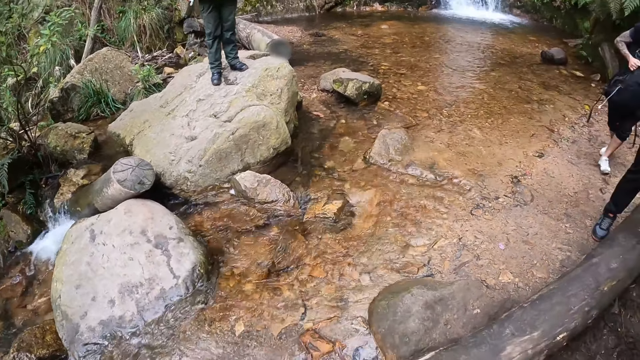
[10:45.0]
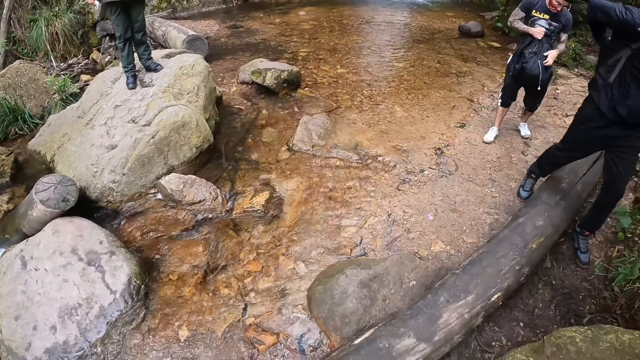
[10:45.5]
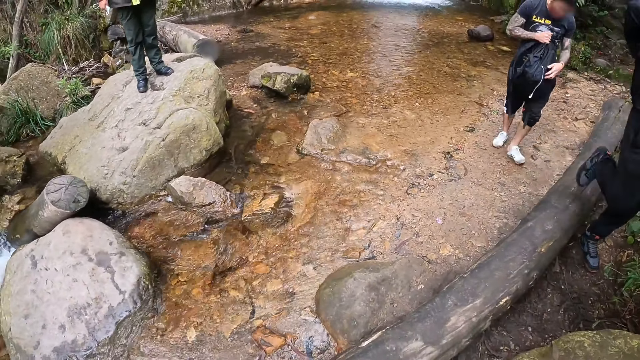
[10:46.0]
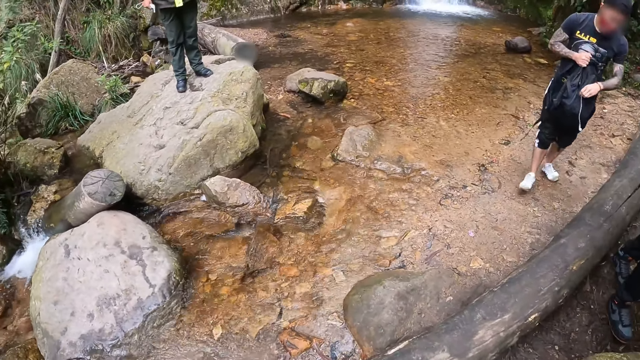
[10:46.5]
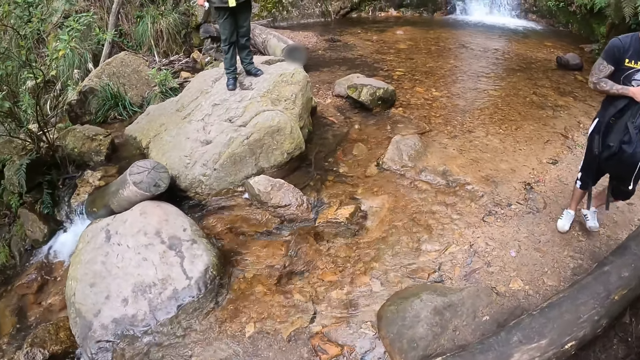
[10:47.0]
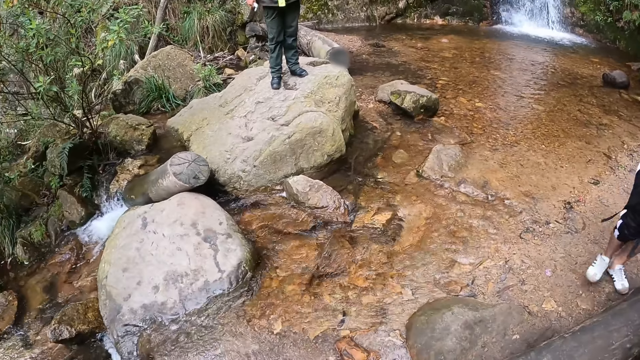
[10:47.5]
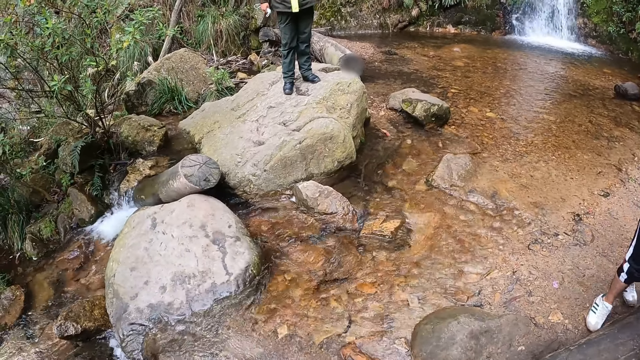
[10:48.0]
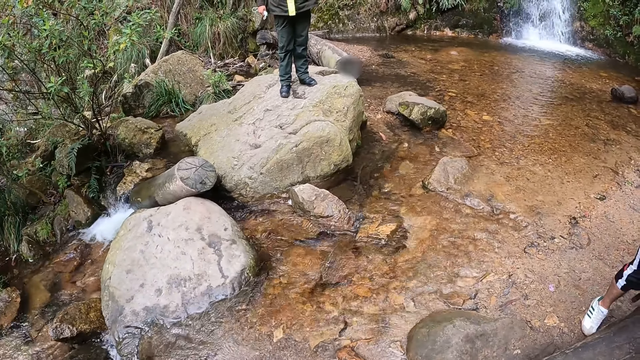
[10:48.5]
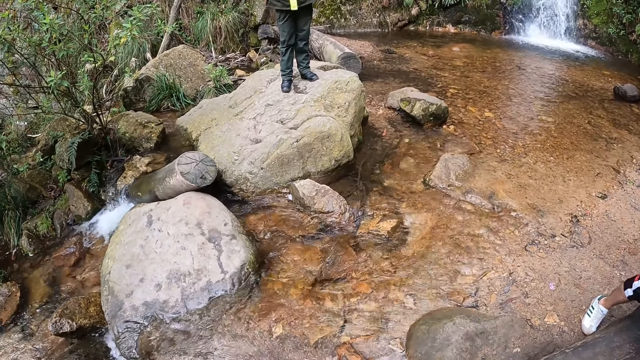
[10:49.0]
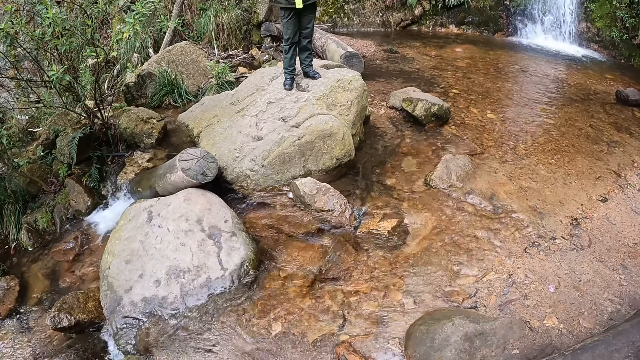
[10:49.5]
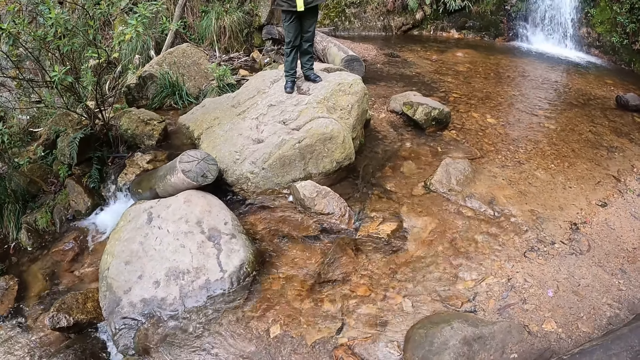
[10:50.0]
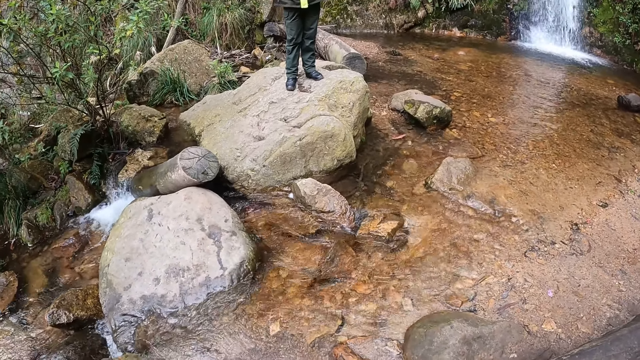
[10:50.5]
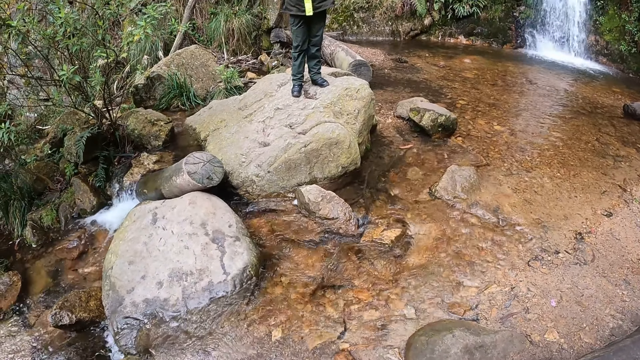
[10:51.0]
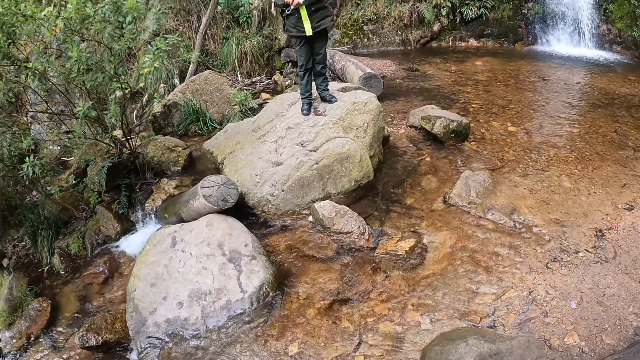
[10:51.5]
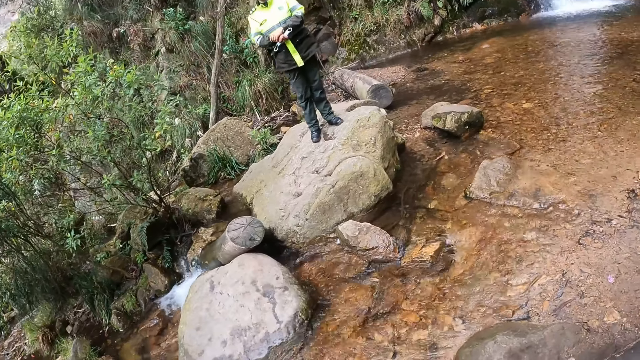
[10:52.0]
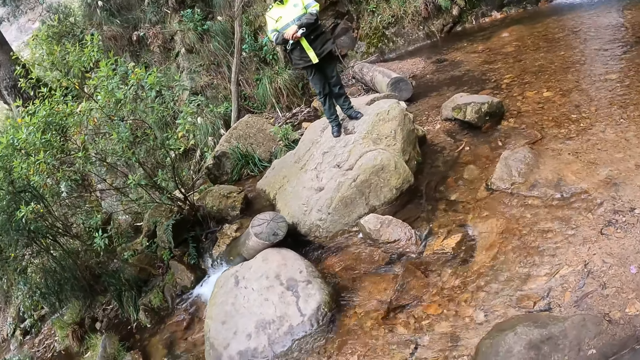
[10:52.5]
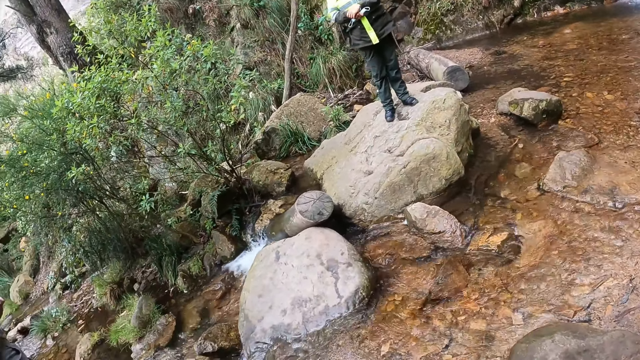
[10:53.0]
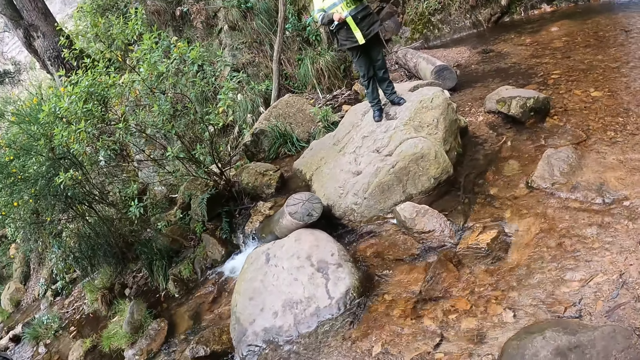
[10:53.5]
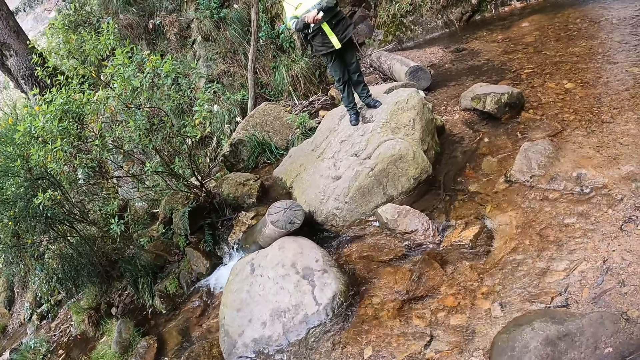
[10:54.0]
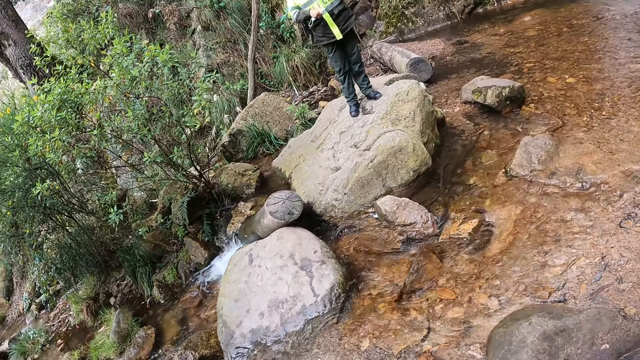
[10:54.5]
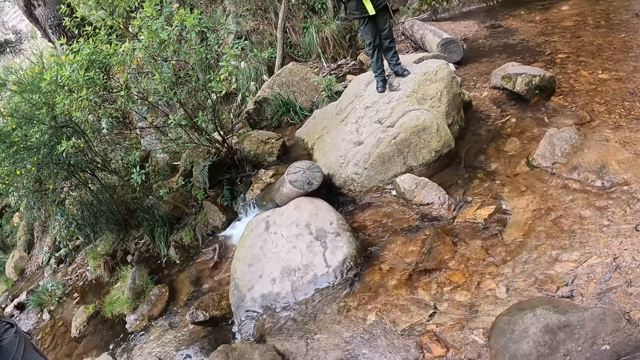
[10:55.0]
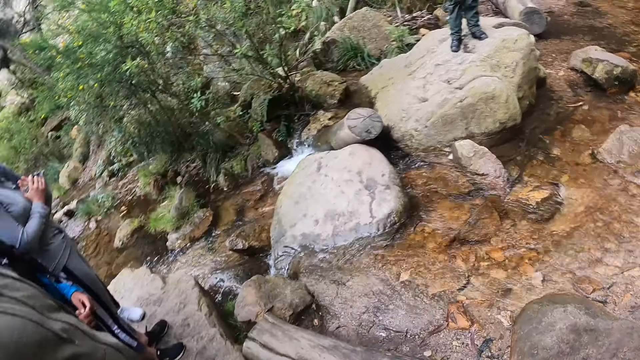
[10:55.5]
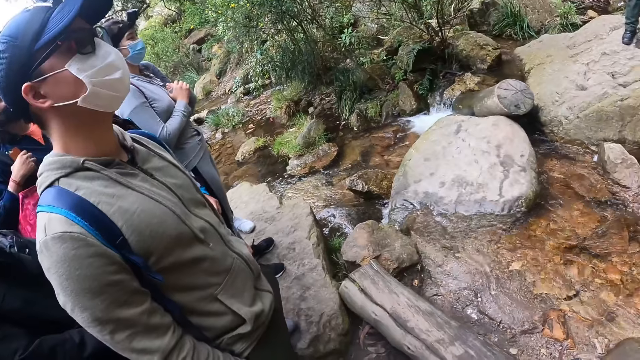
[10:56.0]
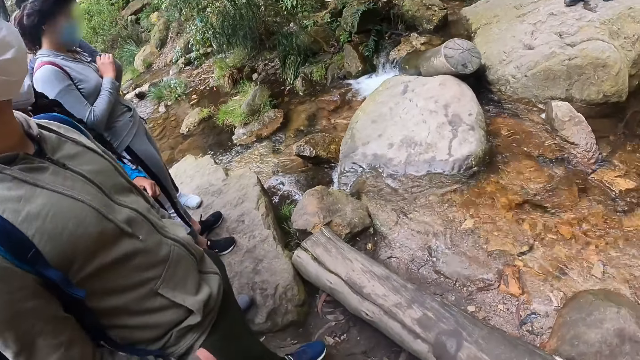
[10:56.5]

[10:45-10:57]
A person holds the bag.

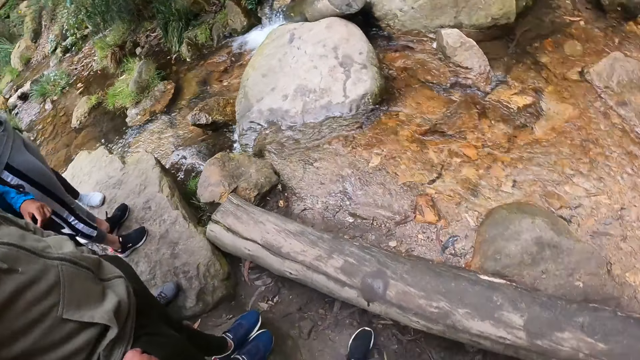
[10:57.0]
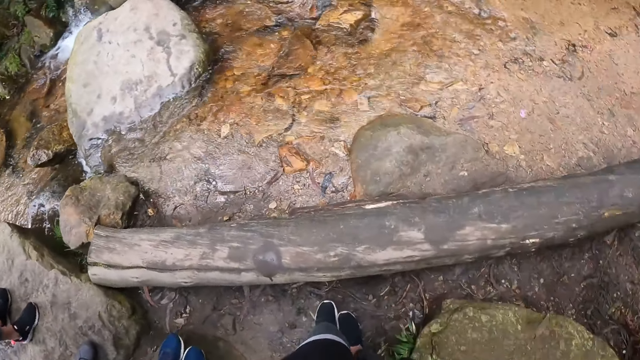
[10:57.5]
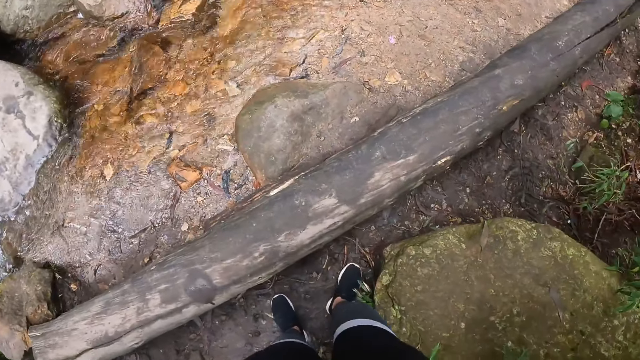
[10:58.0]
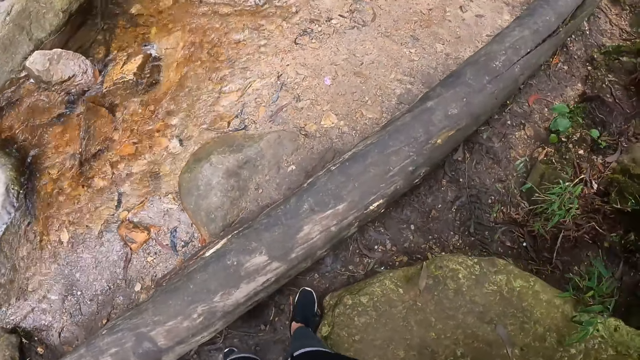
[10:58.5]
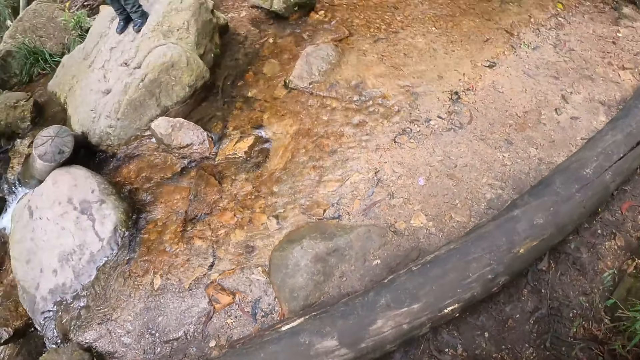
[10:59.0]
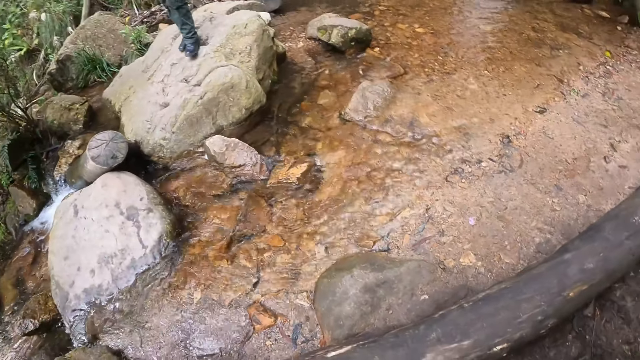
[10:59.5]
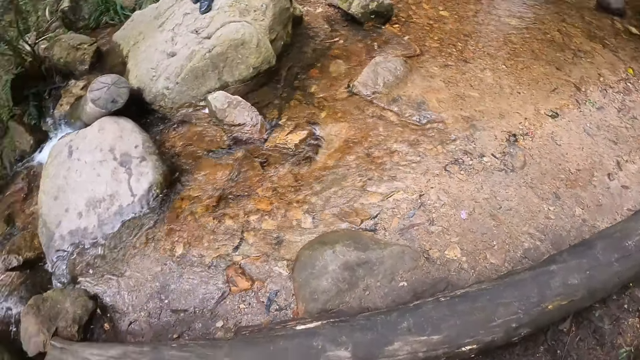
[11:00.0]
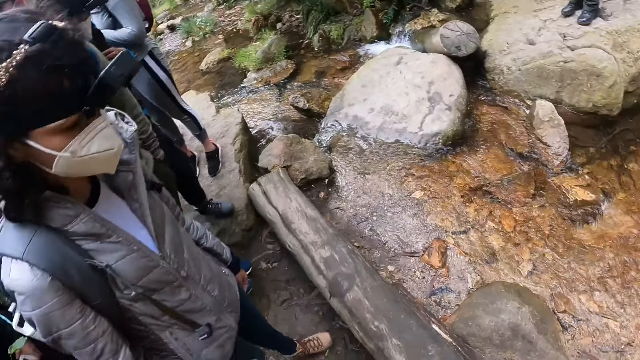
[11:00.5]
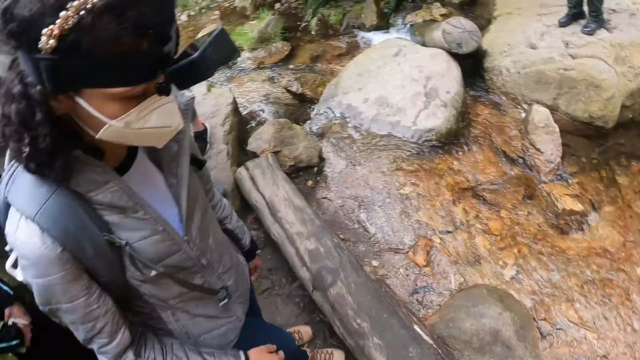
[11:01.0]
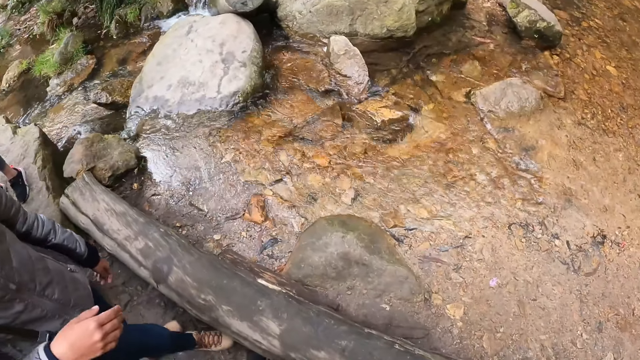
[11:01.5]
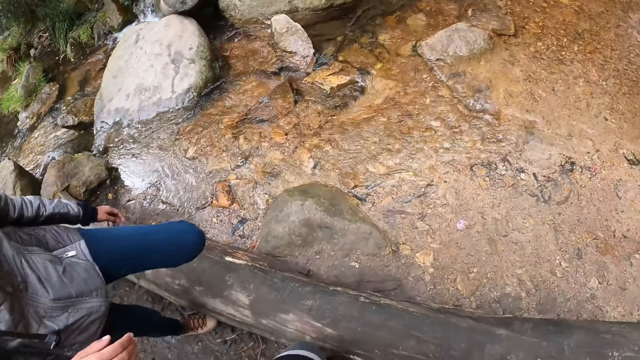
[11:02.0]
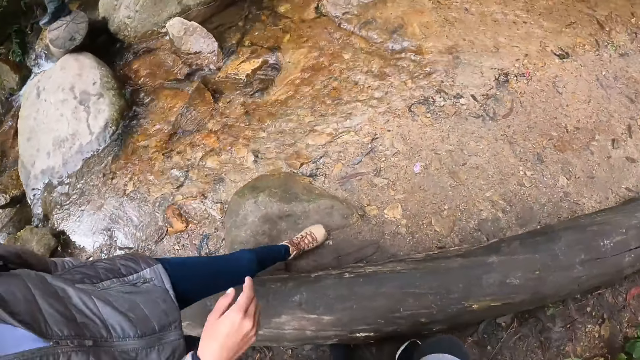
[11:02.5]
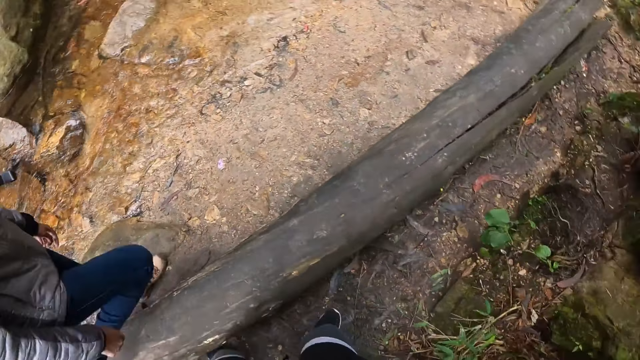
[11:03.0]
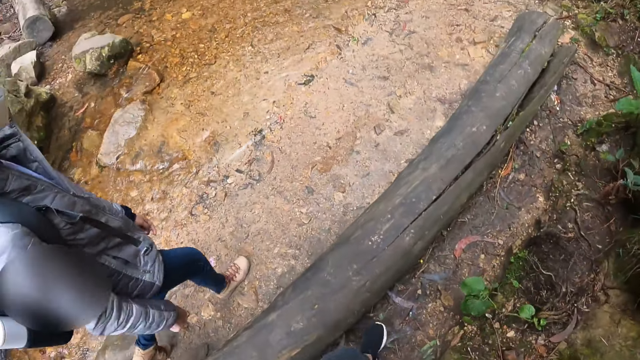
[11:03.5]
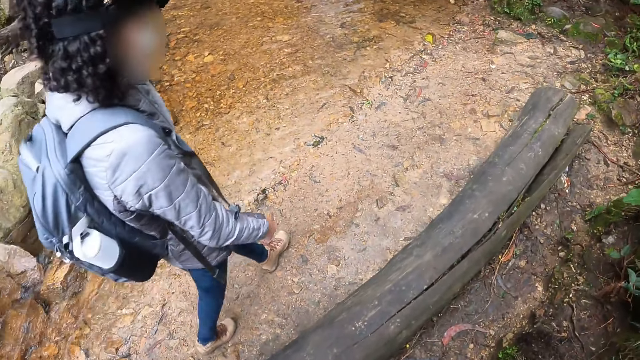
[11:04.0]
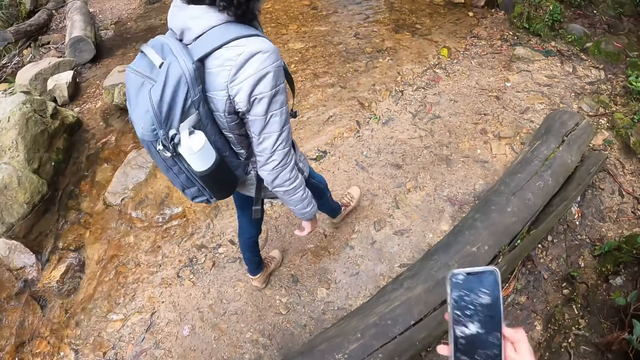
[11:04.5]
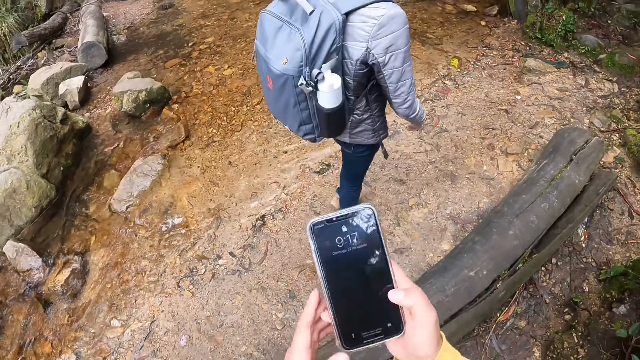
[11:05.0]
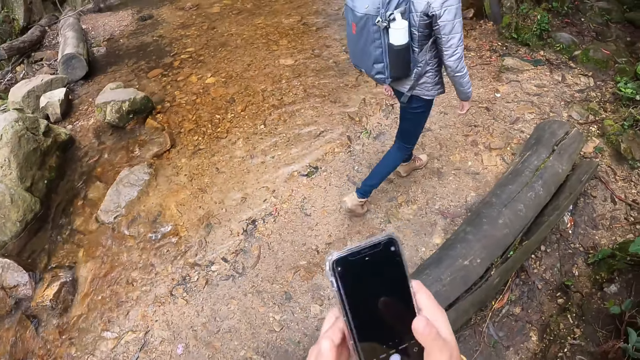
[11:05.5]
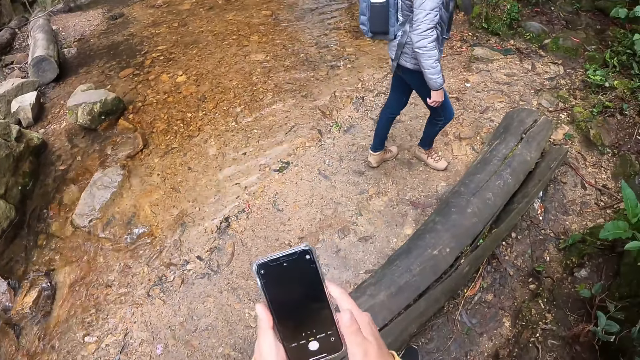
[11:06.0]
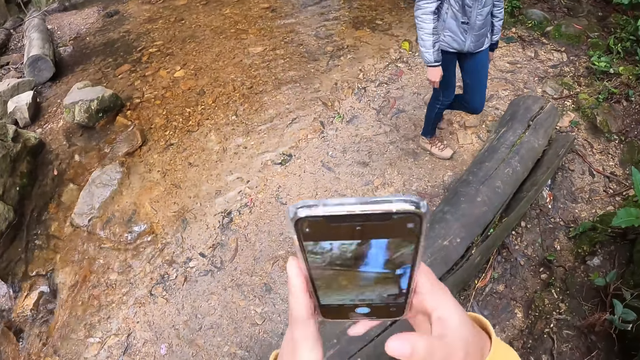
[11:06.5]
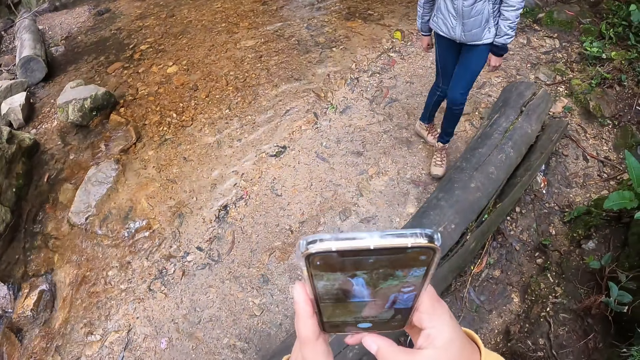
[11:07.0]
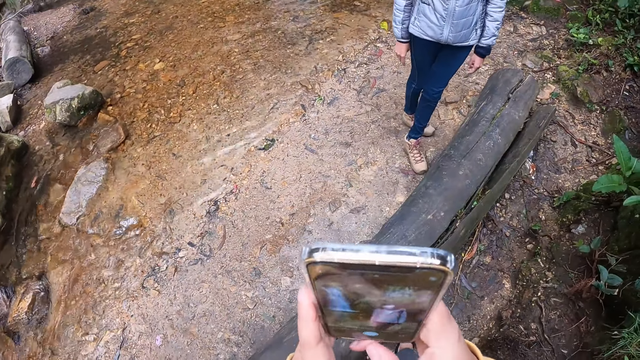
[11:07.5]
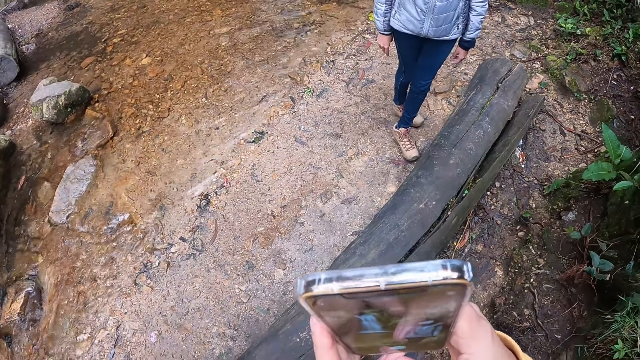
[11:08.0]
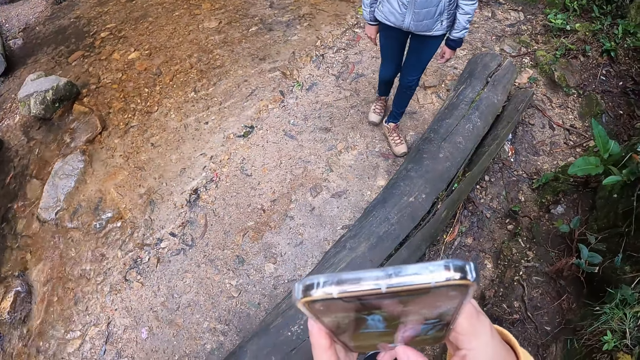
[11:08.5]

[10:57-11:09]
A person walks along the river. The camera wearer operates her phone with her hands. She holds the phone with both hands. She takes a picture of a waterfall with the phone in her right hand.
